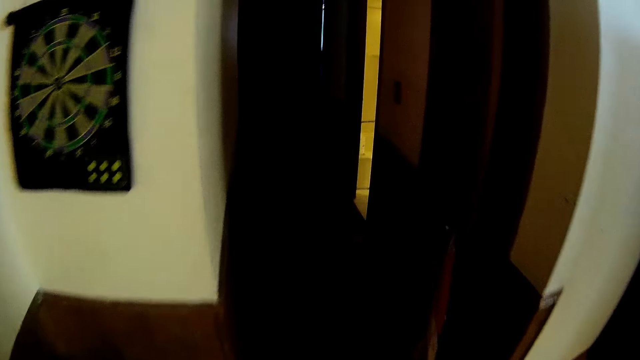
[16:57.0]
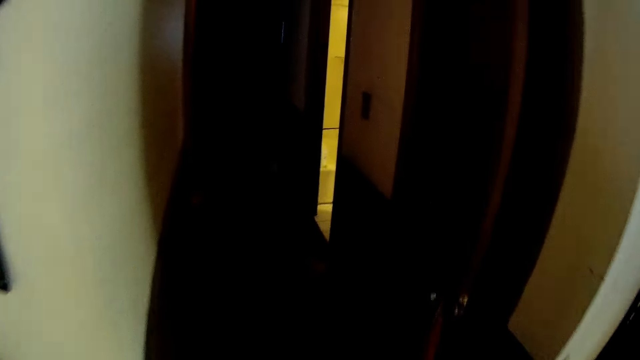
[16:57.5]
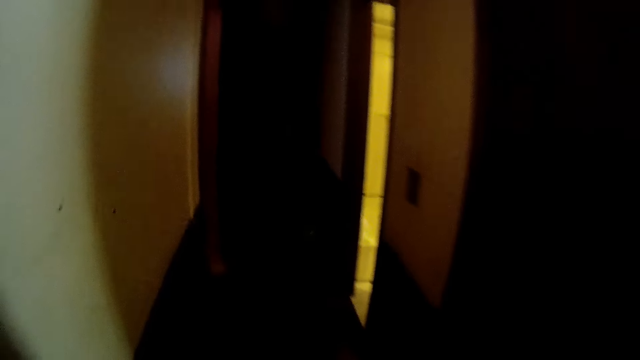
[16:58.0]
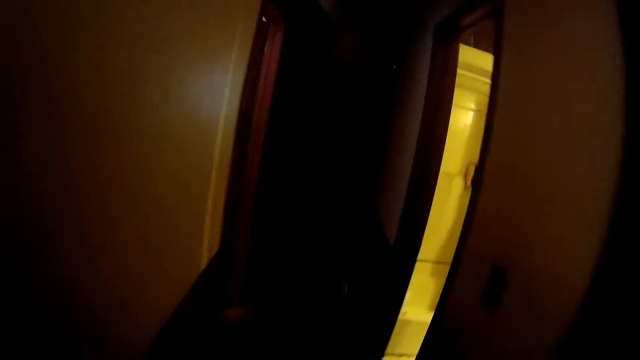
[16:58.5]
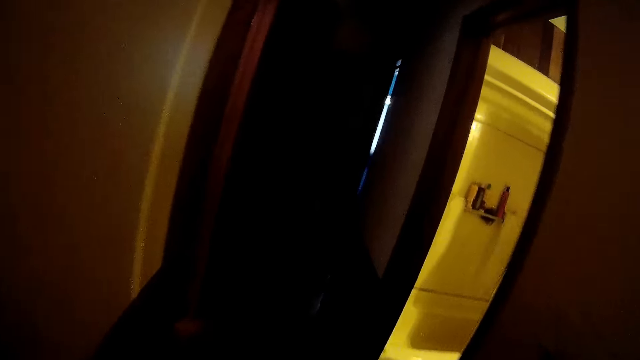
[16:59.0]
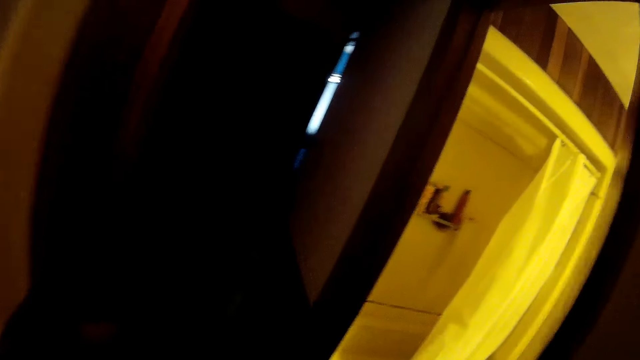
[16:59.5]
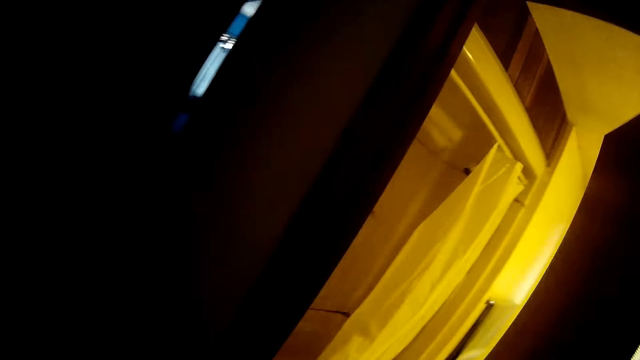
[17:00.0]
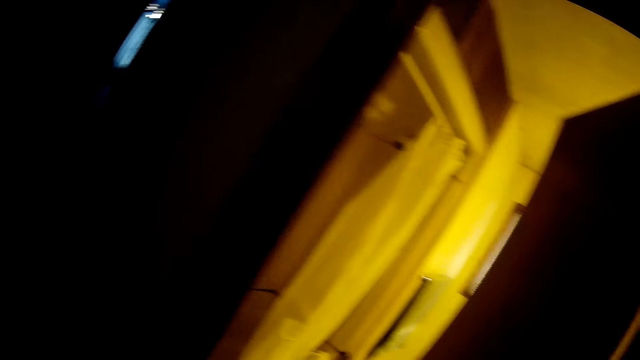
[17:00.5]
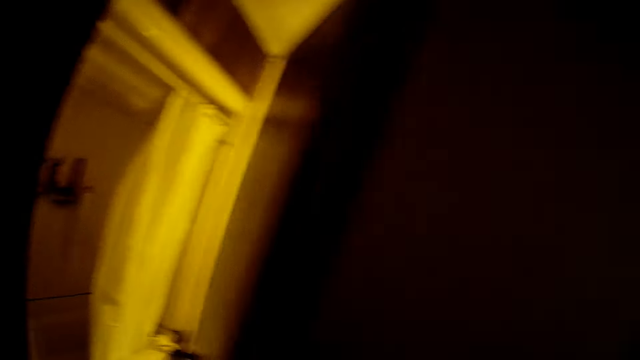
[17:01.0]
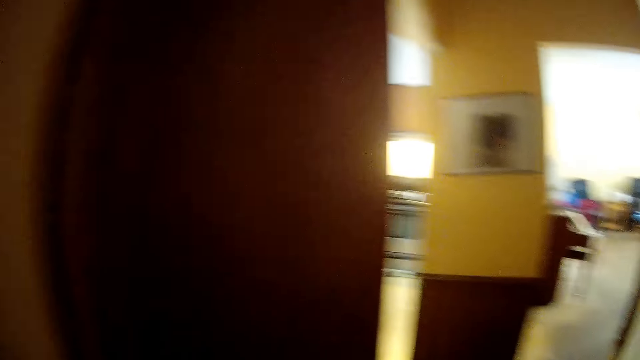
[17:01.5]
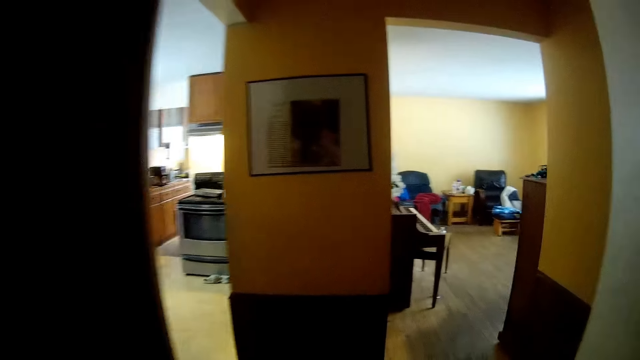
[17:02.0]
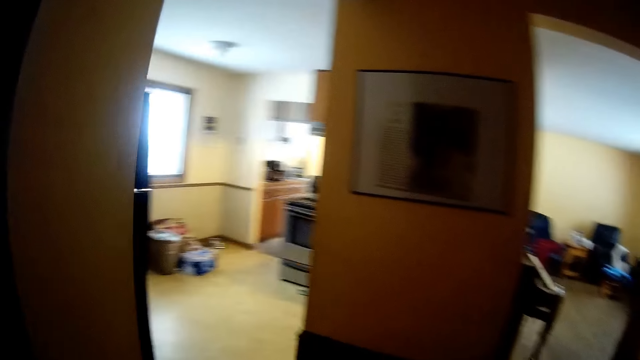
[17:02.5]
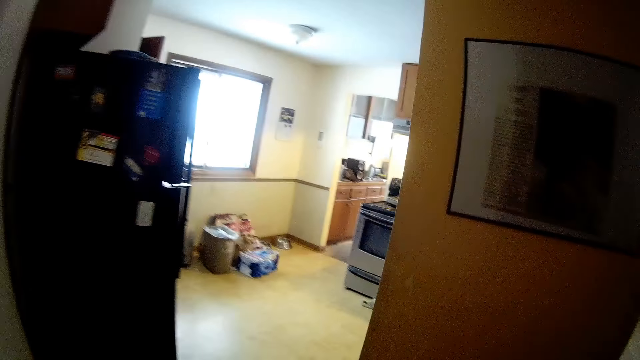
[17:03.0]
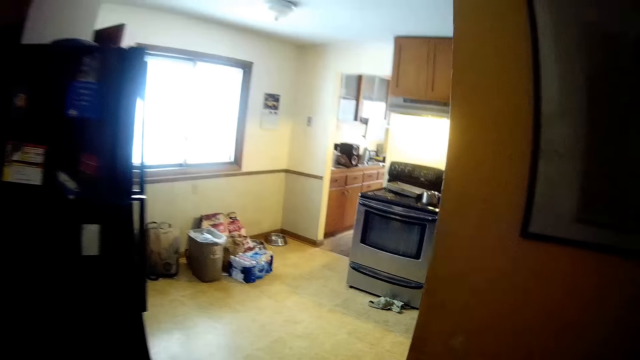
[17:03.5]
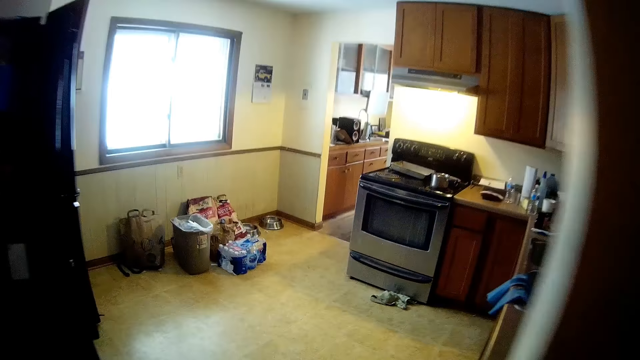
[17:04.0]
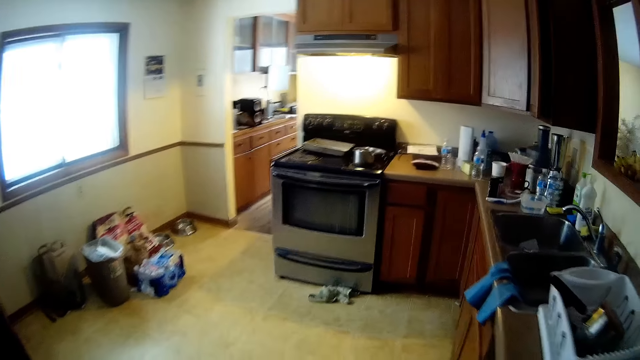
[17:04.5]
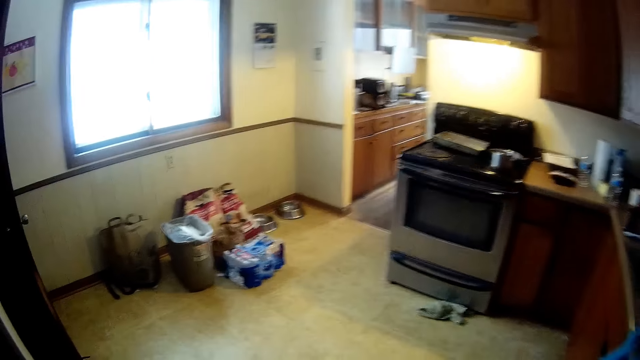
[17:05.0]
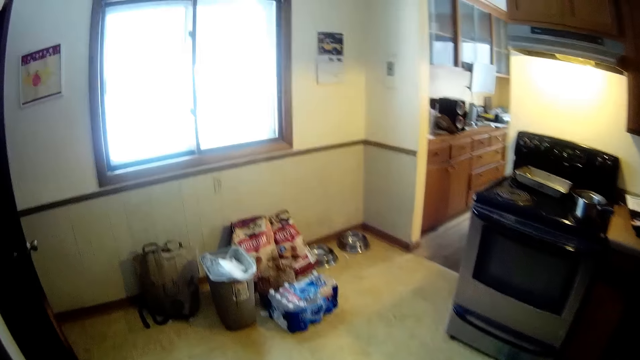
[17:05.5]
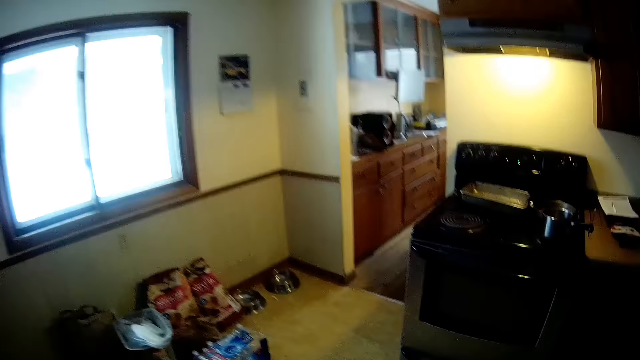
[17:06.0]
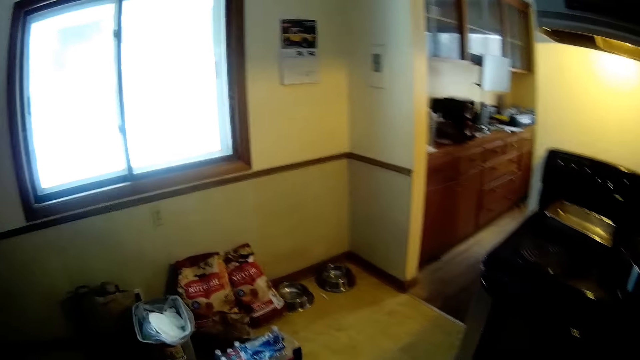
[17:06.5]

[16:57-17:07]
The camera wearer walks to the kitchen from a passage.
